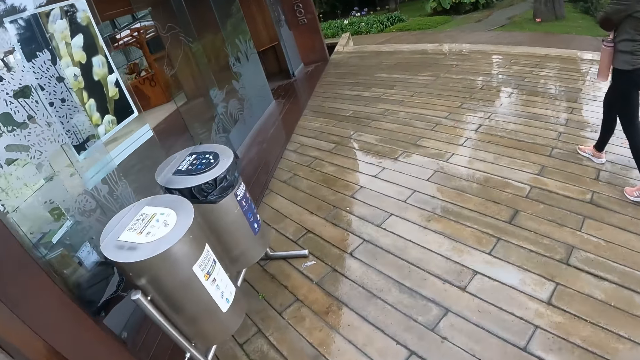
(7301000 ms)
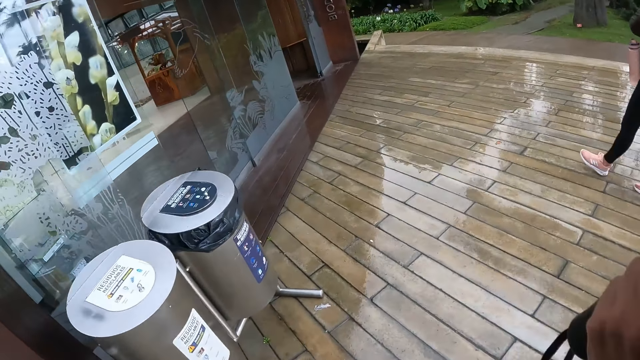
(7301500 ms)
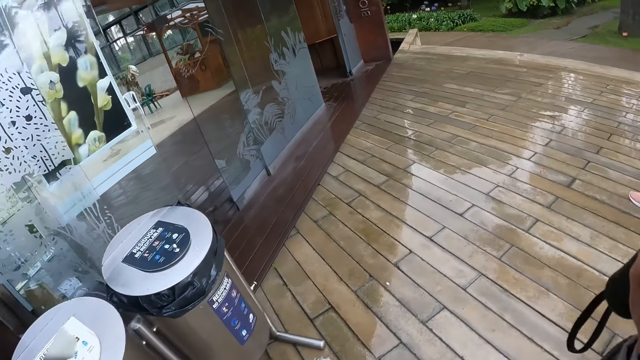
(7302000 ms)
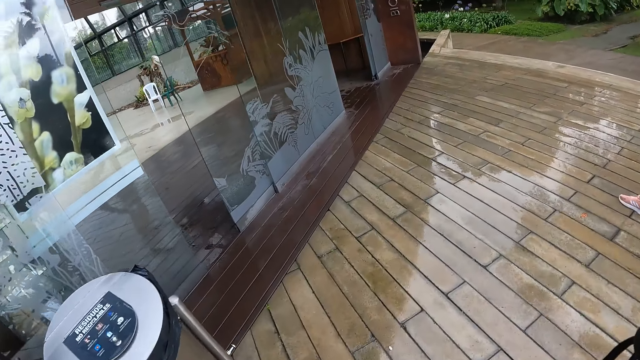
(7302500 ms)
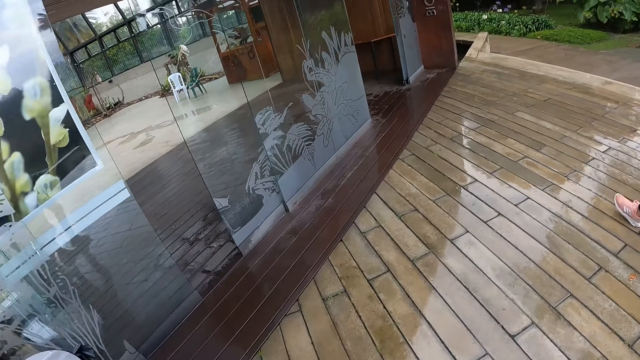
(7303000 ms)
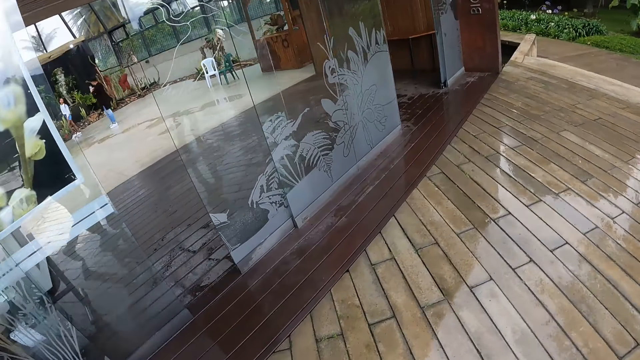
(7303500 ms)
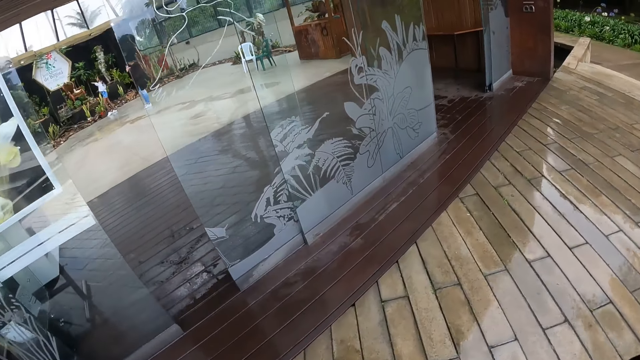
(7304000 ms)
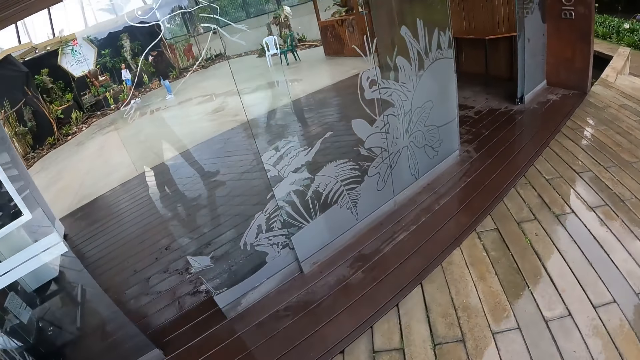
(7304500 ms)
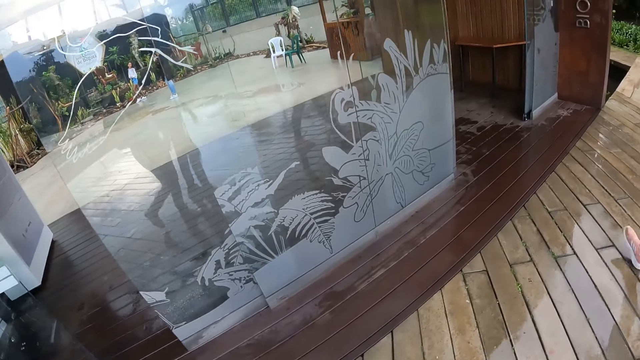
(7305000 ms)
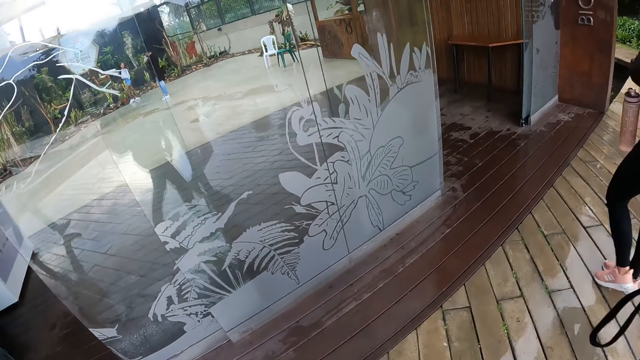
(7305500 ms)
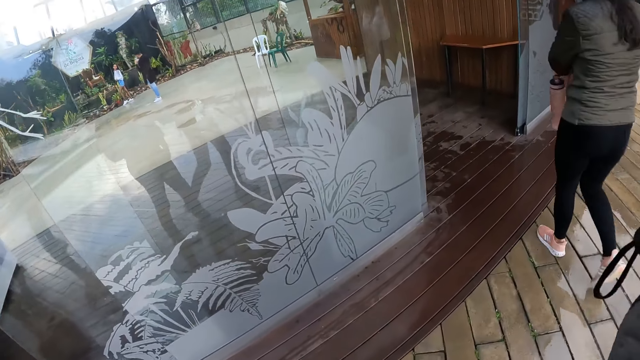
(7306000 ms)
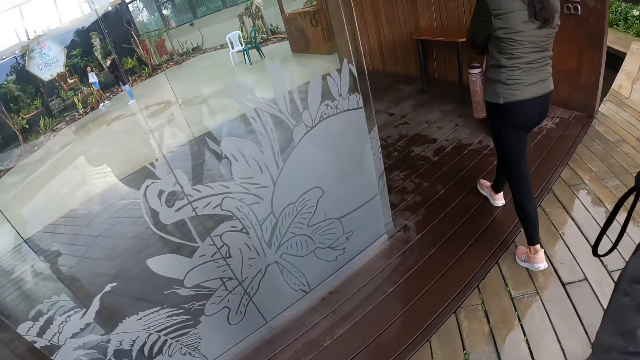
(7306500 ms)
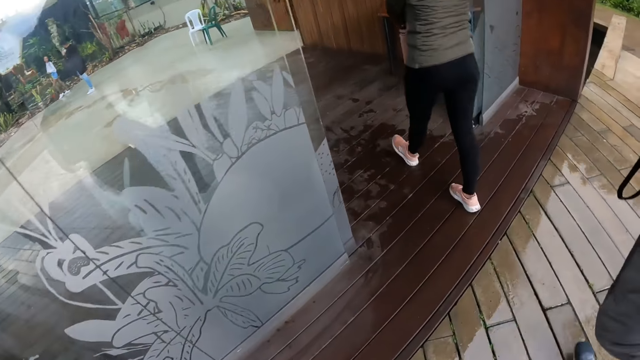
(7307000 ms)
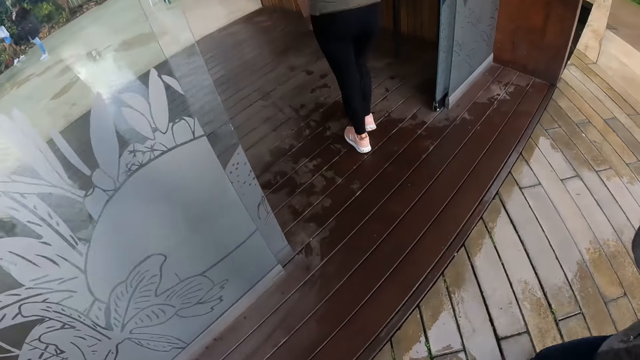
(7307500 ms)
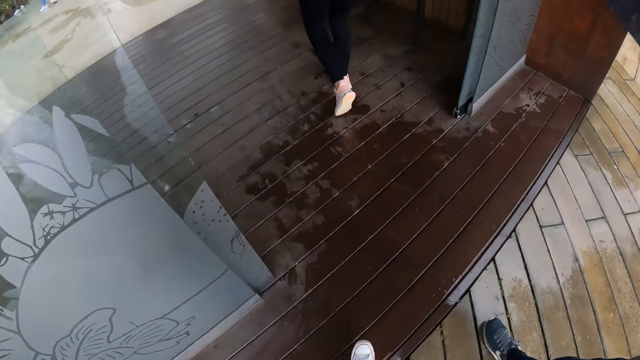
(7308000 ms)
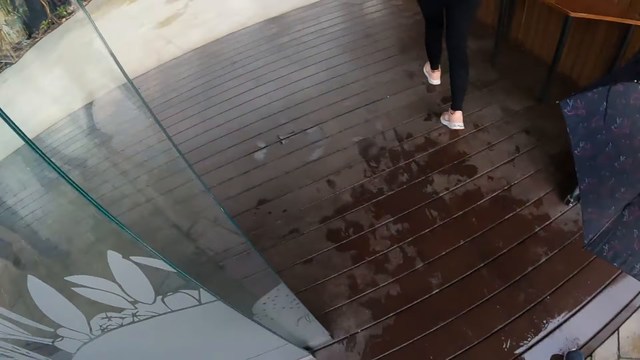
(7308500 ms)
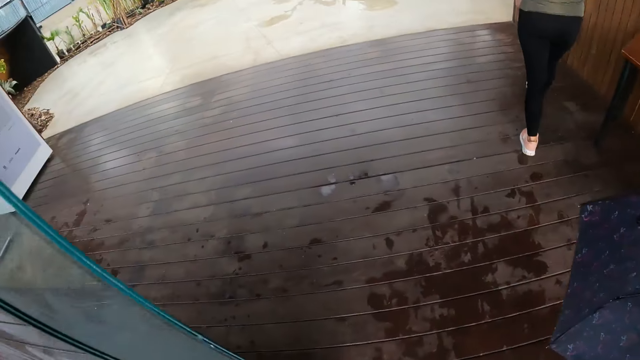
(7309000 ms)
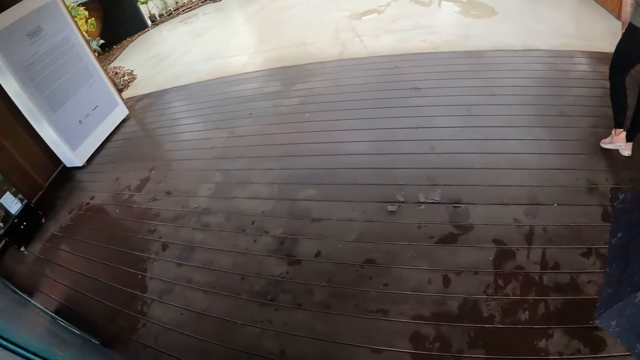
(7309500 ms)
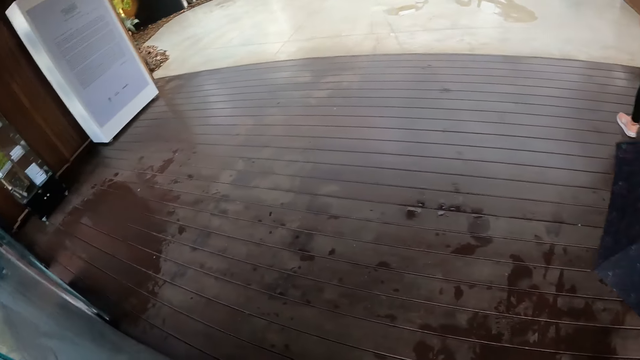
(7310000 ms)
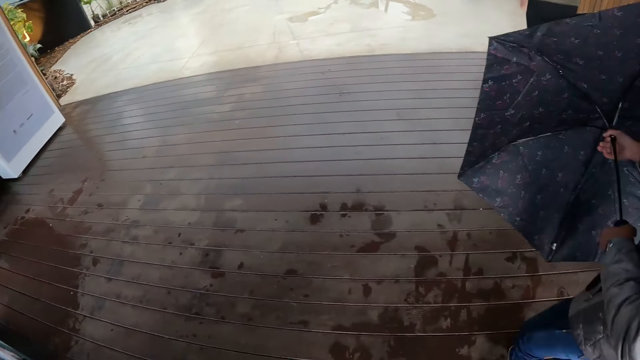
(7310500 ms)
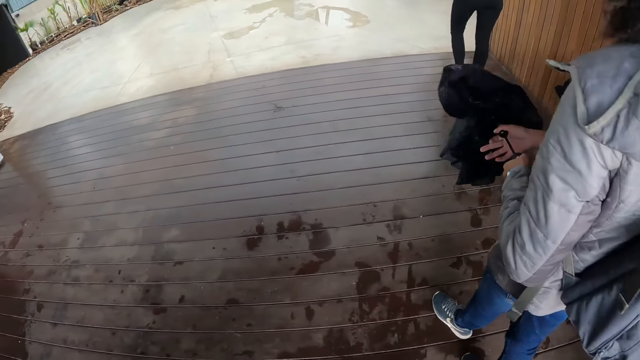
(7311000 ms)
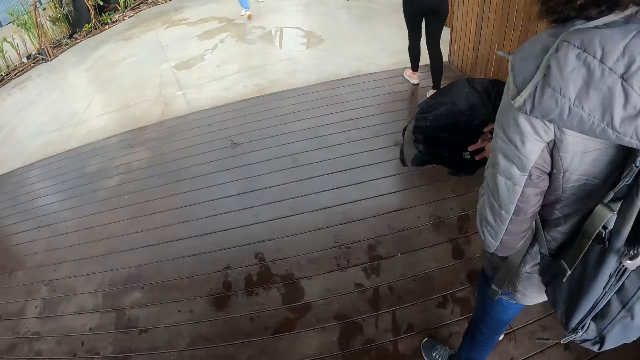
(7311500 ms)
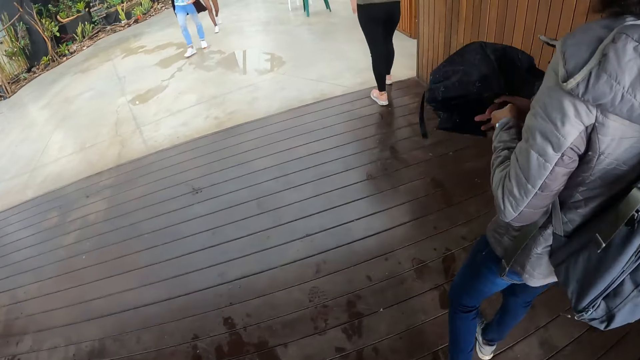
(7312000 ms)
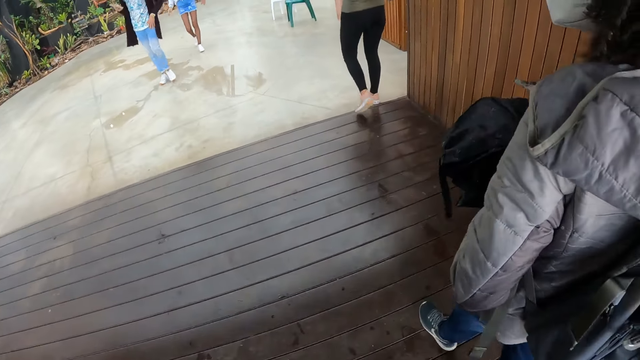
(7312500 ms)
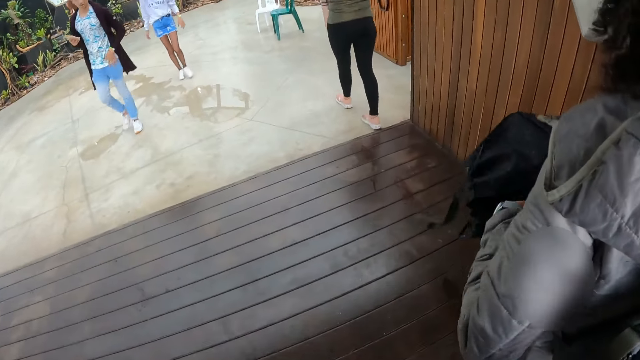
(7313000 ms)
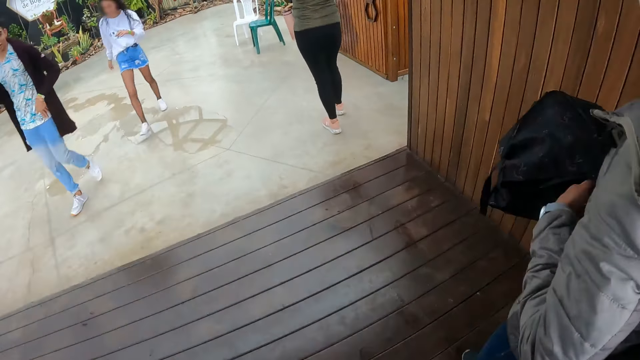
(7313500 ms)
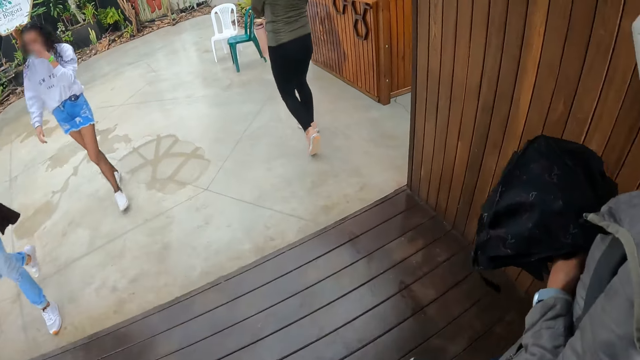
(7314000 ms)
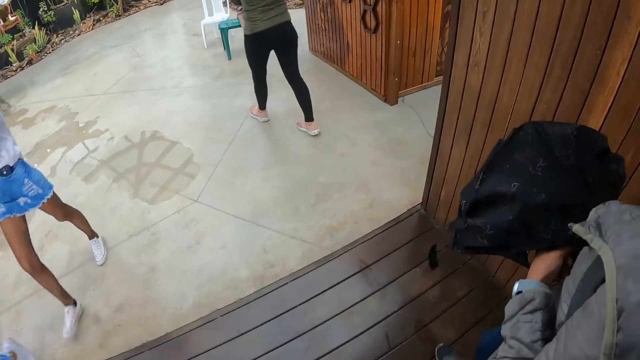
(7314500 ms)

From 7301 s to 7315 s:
The woman enters the garden. The camera wearer enters the garden with another woman. The other woman closes an umbrella in her hands.

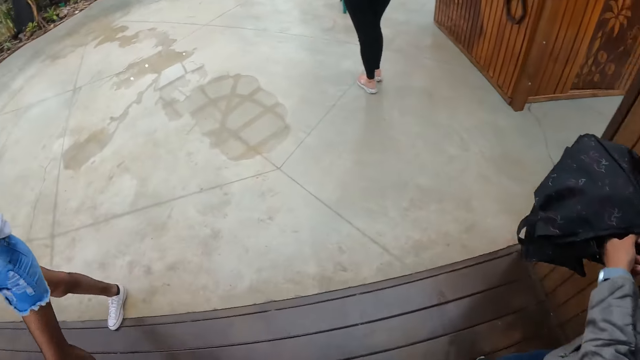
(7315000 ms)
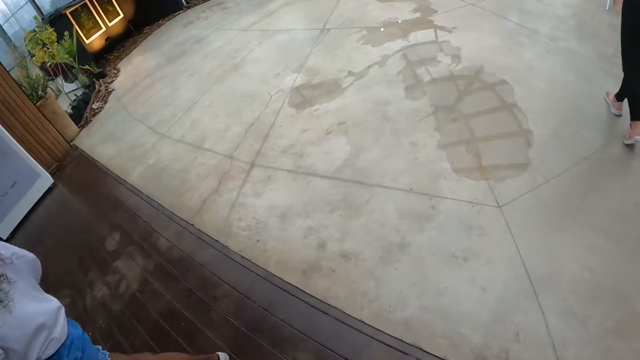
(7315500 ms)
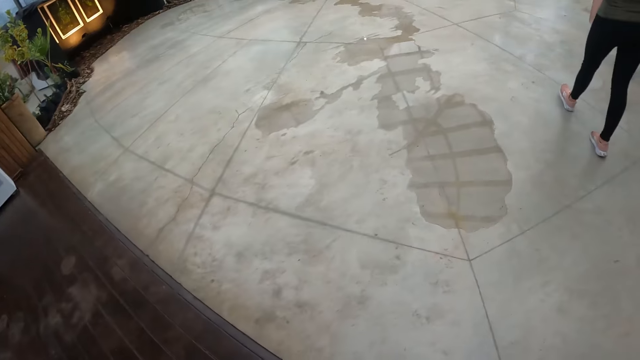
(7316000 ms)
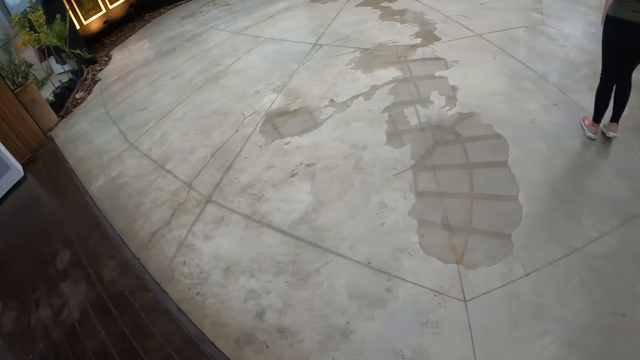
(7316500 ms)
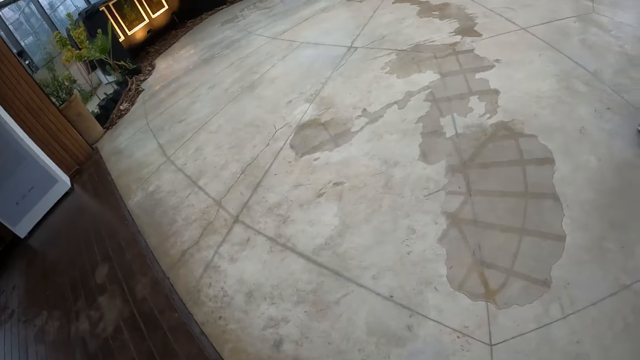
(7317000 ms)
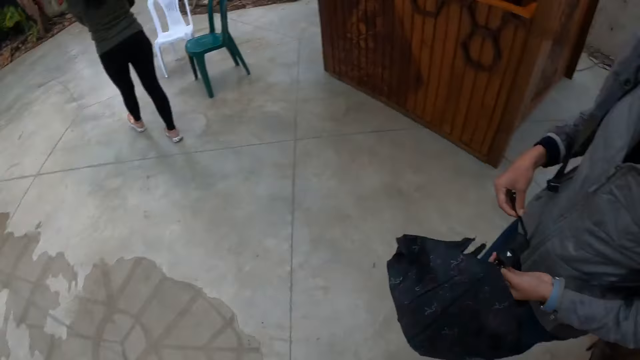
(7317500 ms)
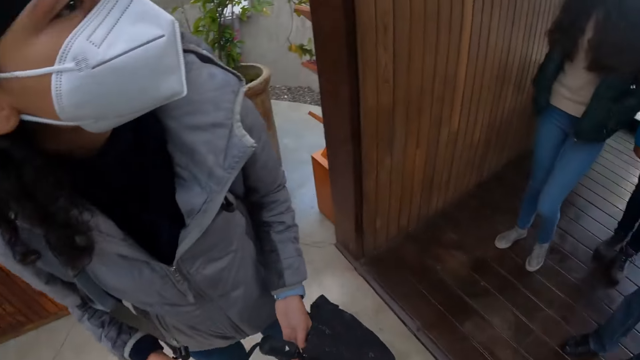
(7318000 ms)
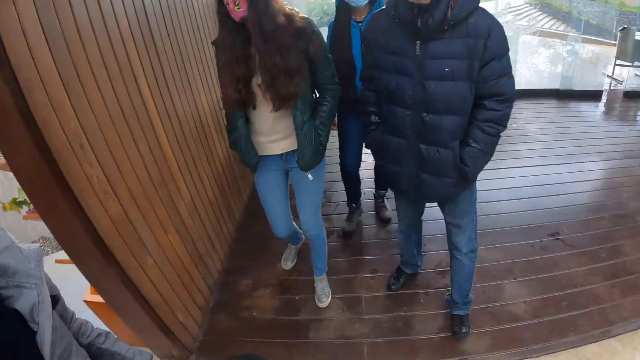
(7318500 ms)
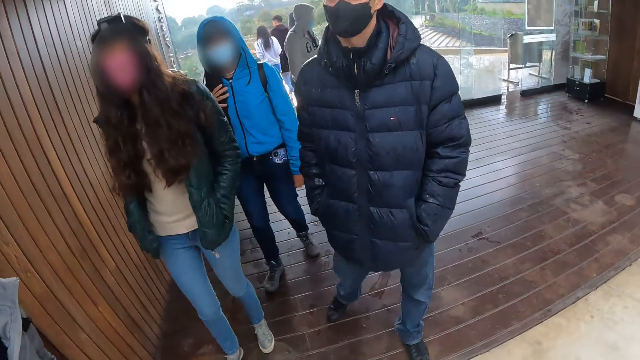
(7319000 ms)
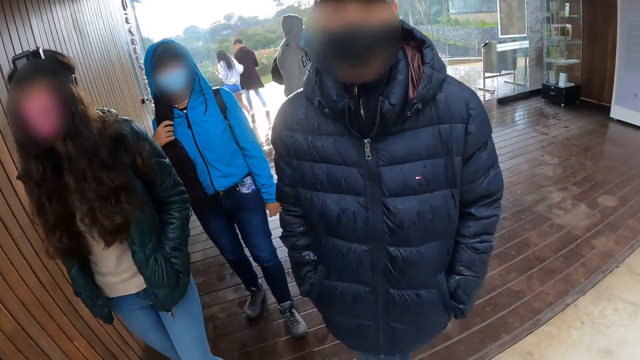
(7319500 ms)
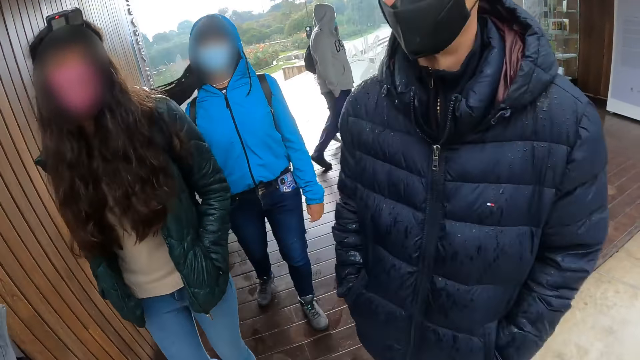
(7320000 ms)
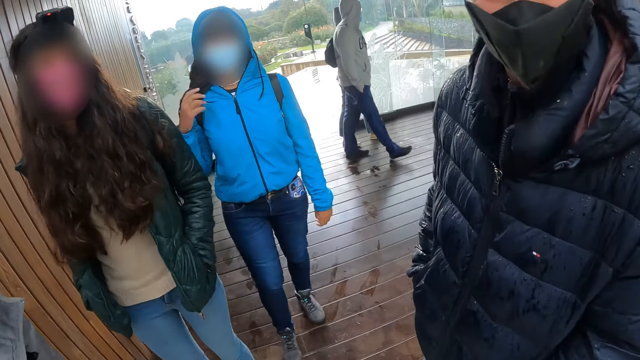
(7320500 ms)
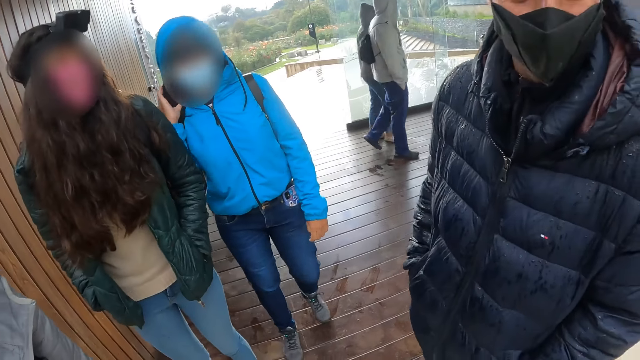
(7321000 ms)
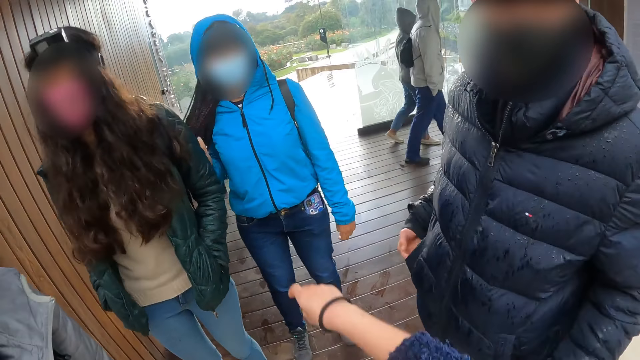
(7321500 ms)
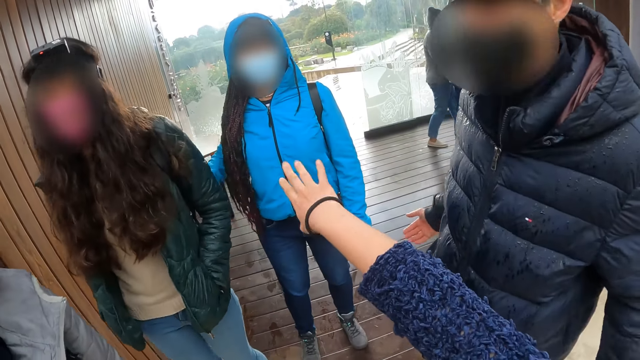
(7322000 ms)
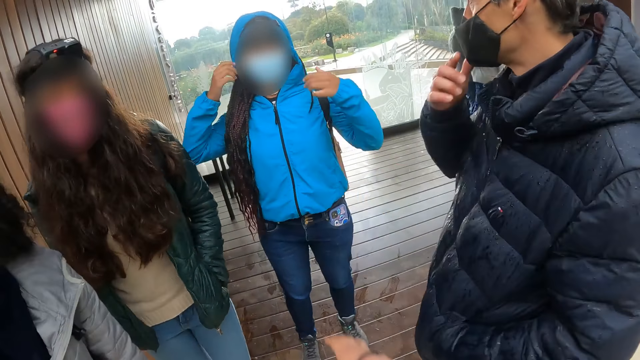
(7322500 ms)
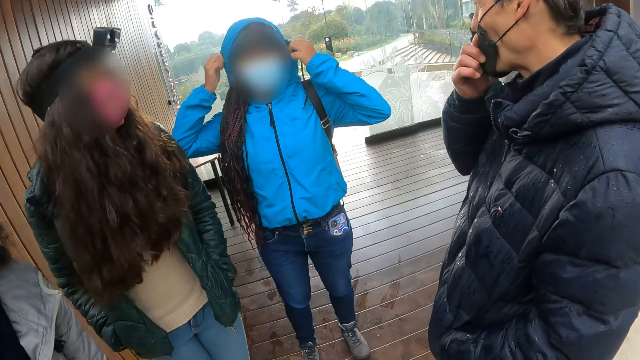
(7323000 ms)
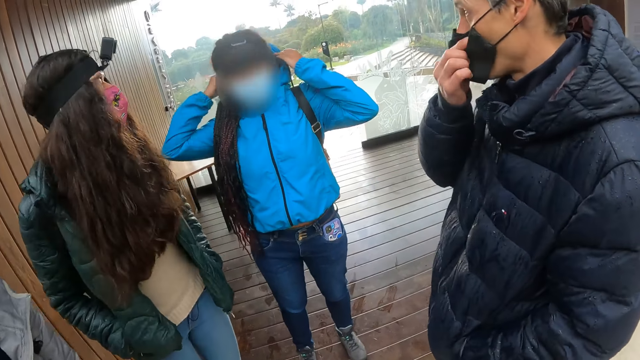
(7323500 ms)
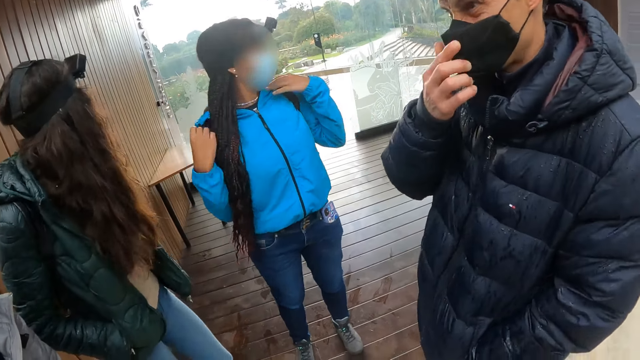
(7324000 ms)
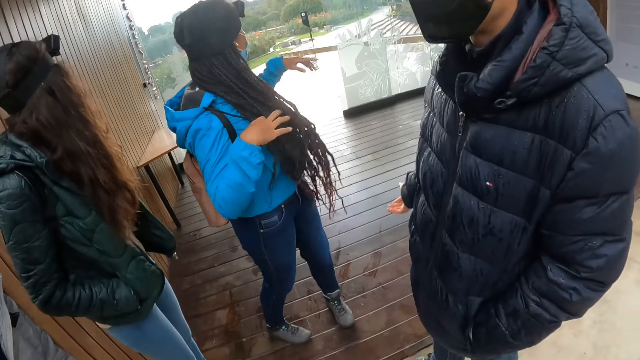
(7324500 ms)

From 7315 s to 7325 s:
The camera wearer looks around the room. A woman adjusts her hair with her right hand. The camera wearer moves hands. A man adjusts a mask on his face with his right hand. The woman pulls down a hood from her hair with both hands. The camera wearer converses with a man. The woman points to a tree with her left hand.
